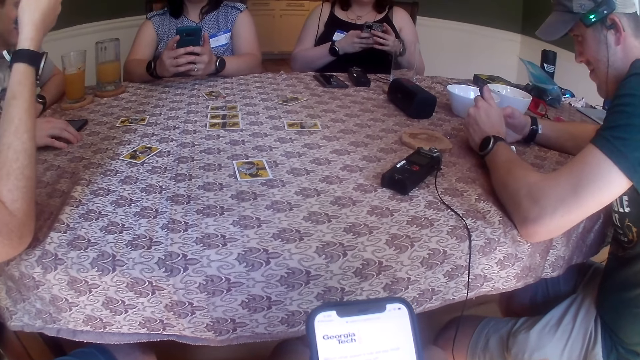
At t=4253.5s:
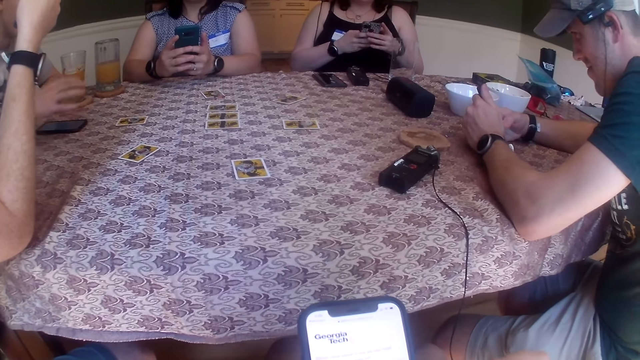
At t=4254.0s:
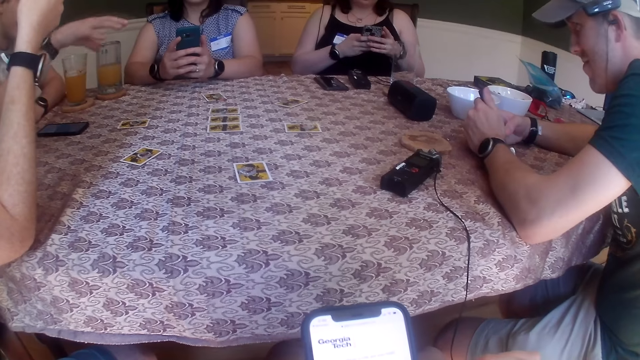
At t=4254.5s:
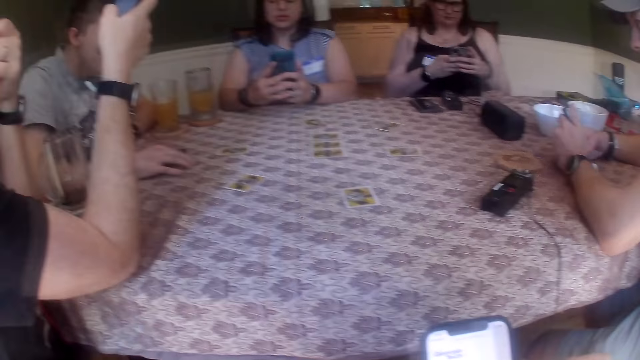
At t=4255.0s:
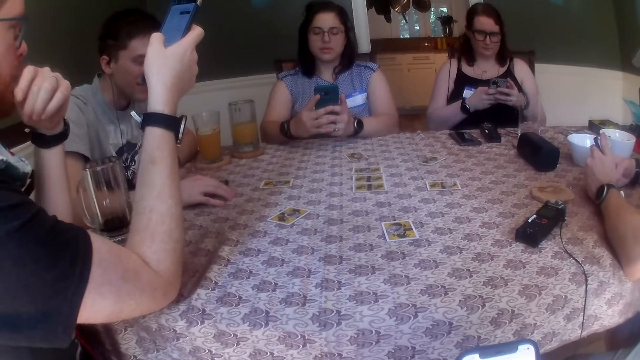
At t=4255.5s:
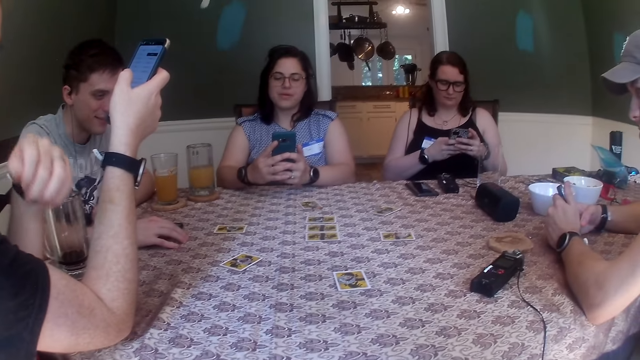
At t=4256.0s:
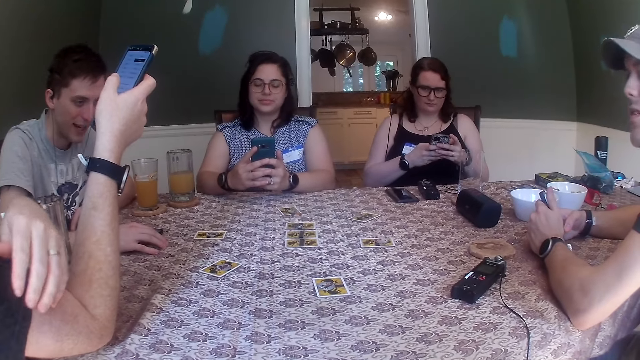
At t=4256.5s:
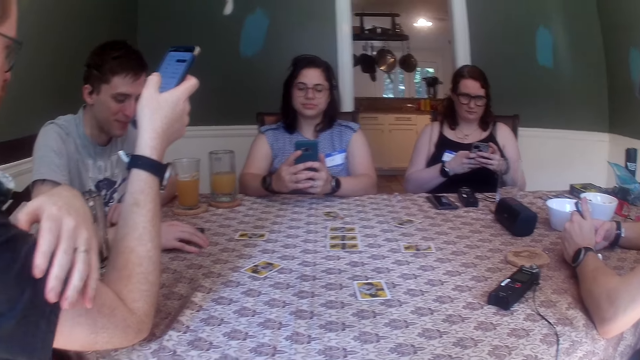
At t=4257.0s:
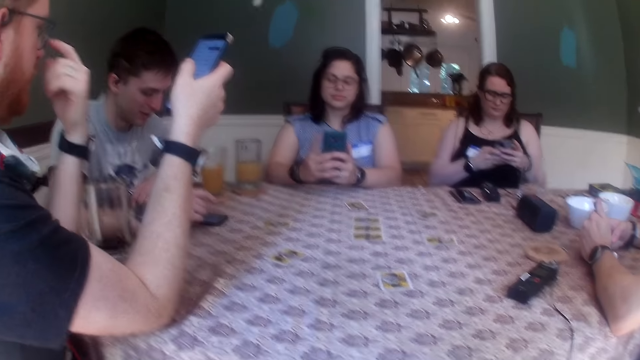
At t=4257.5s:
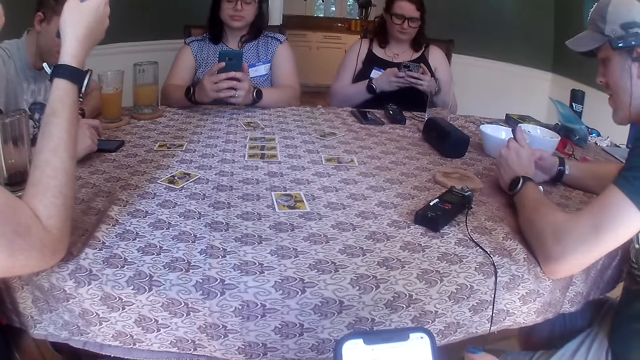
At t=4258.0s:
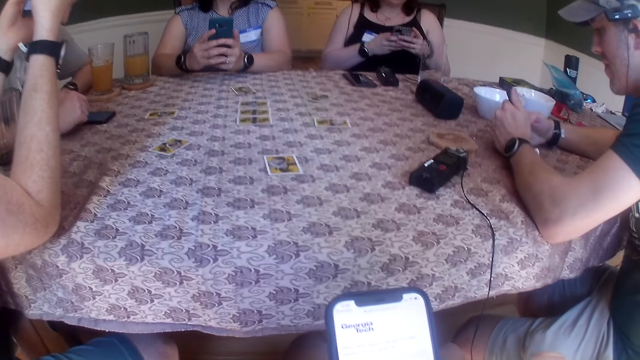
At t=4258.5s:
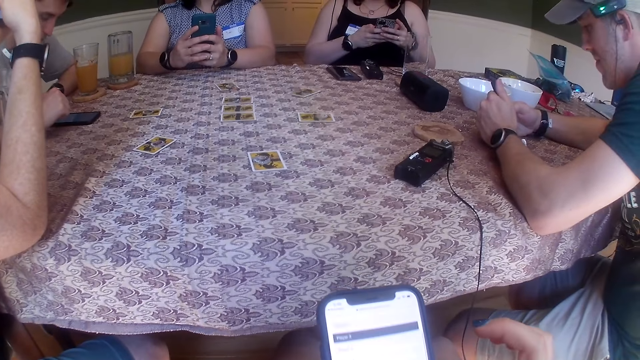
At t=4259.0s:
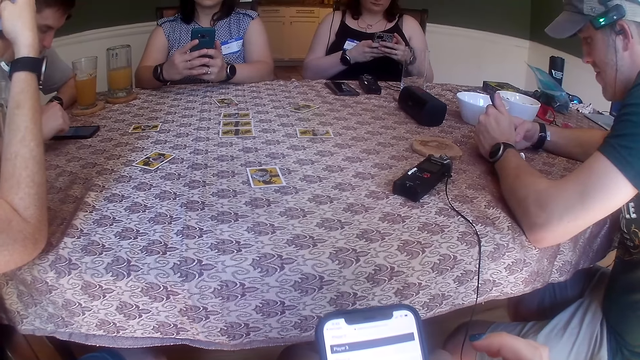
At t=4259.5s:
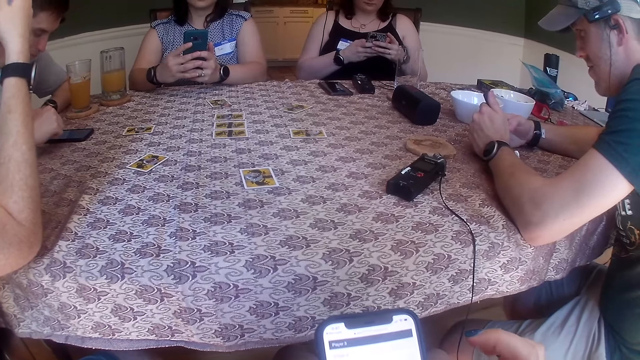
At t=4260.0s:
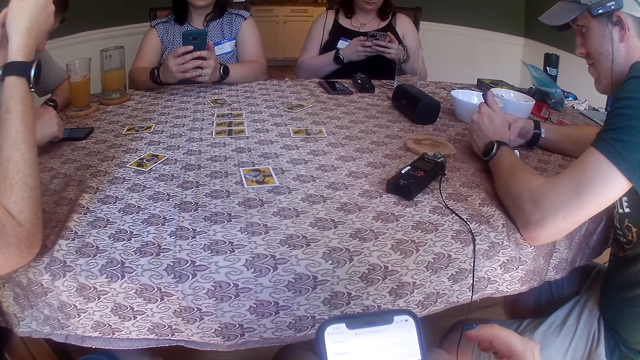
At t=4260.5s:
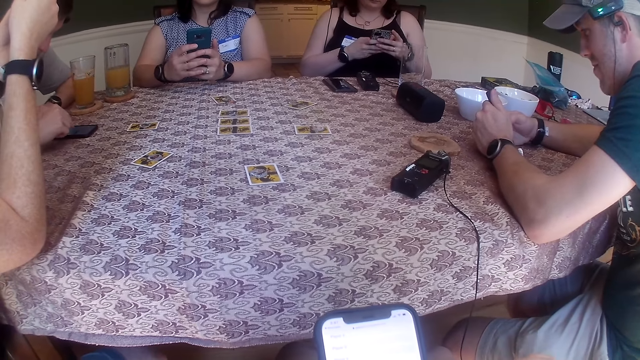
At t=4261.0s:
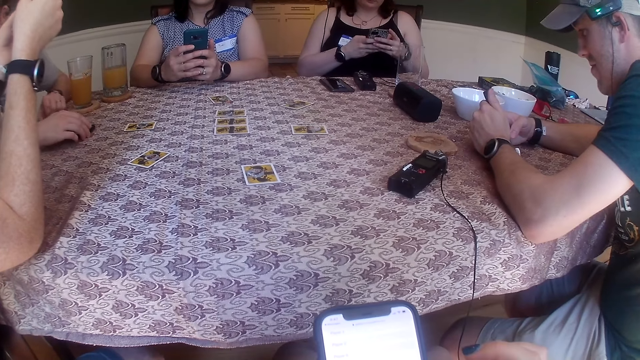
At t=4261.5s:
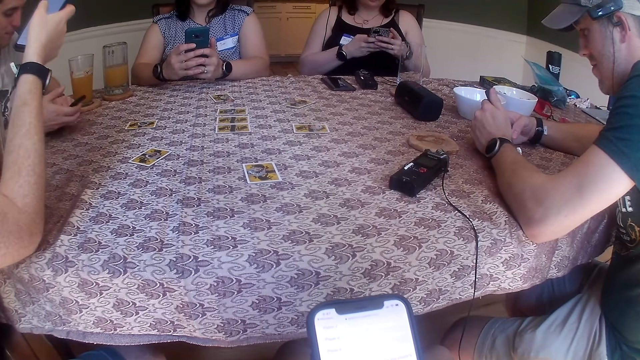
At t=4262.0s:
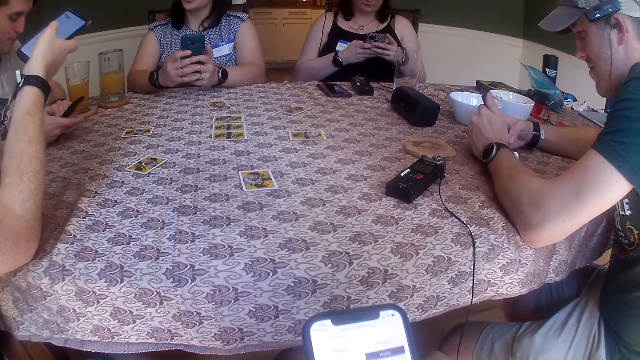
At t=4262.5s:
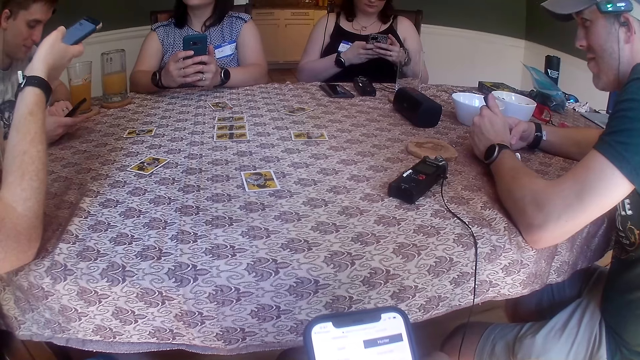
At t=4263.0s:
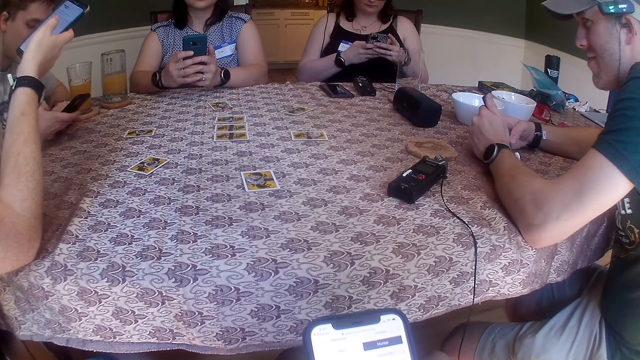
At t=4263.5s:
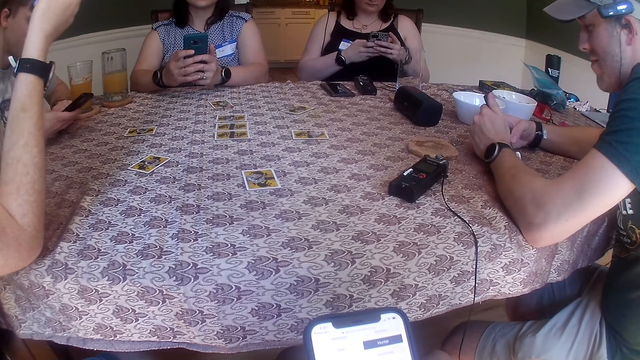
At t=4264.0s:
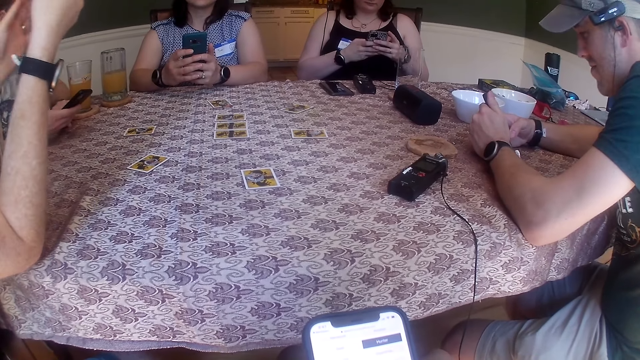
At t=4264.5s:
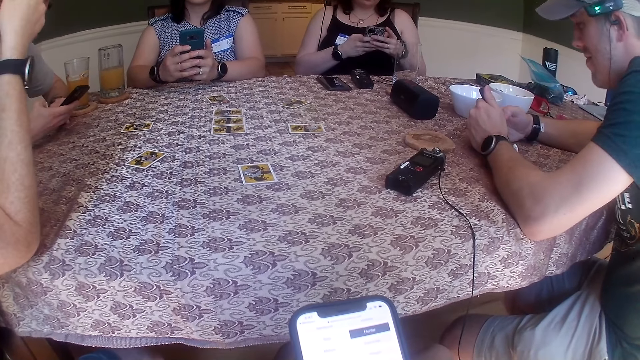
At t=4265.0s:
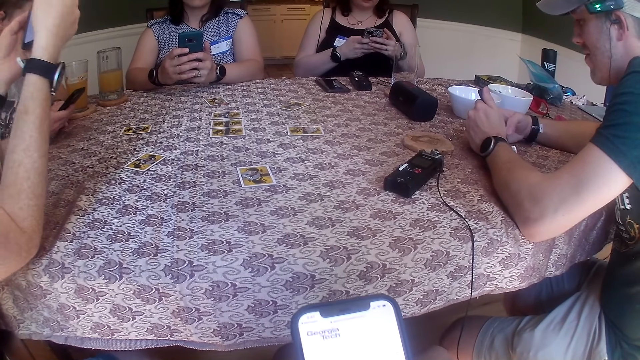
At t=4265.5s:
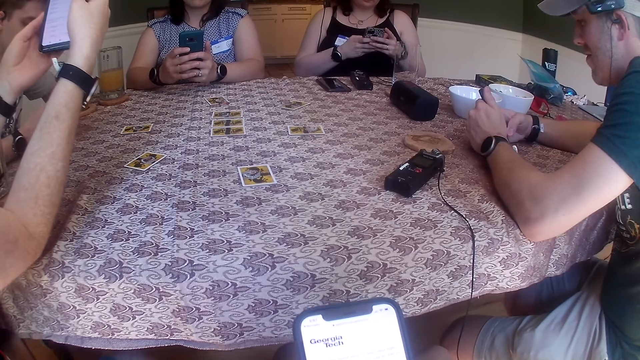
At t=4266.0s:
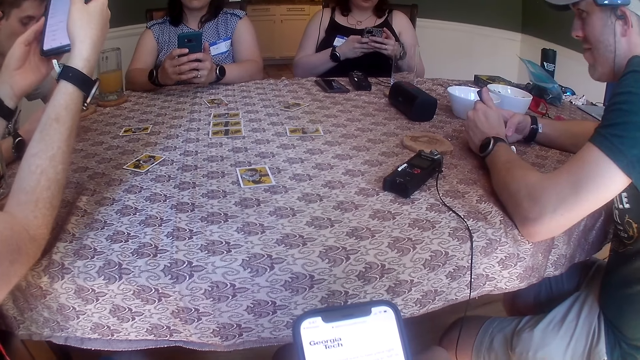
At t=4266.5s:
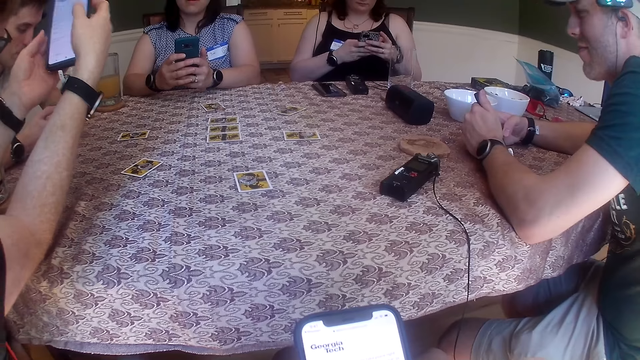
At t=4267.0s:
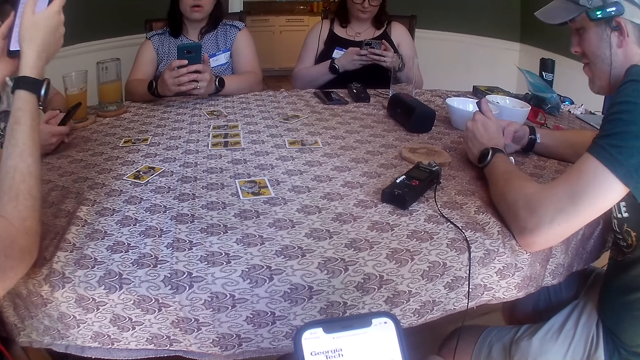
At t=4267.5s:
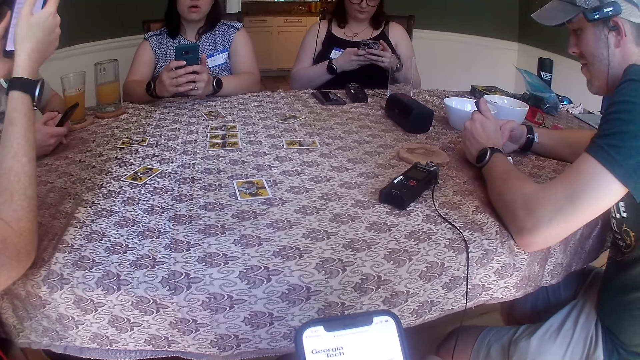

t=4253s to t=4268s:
A man presses a phone with his right hand. The camera wearer scrolls a phone. Another man picks up the phone from the table with both hands and presses the phone with his right hand.

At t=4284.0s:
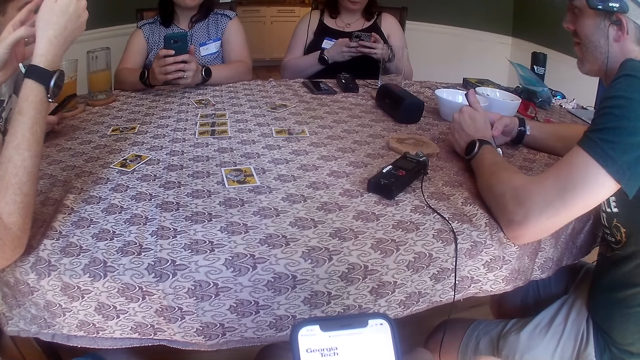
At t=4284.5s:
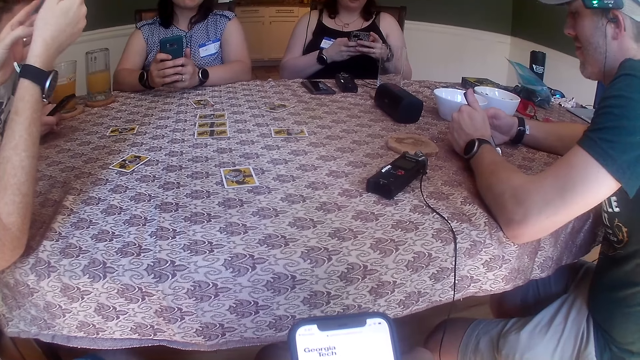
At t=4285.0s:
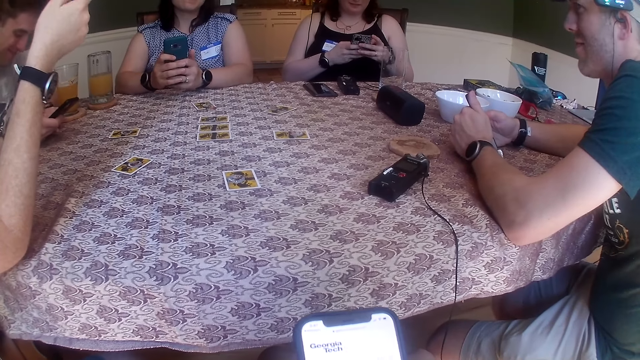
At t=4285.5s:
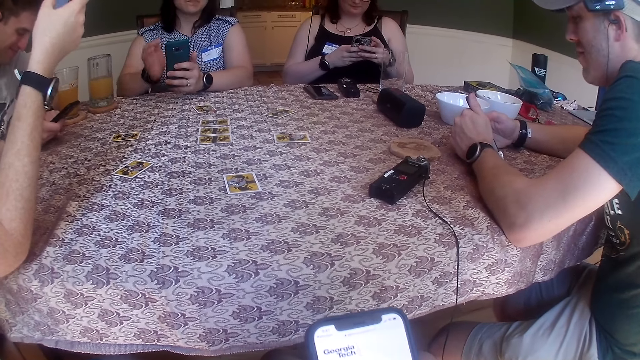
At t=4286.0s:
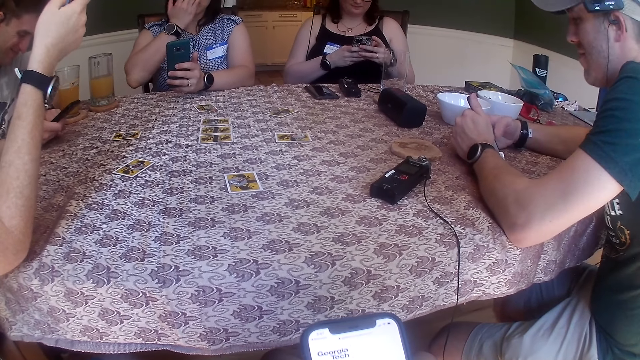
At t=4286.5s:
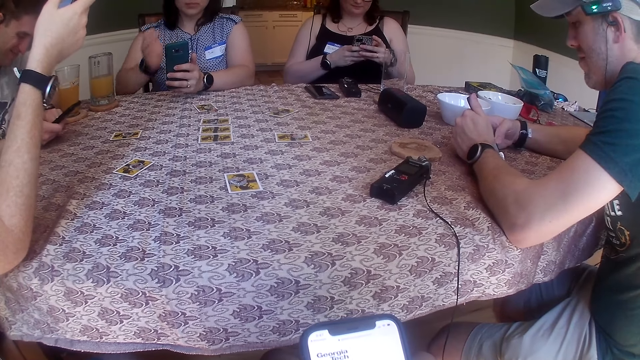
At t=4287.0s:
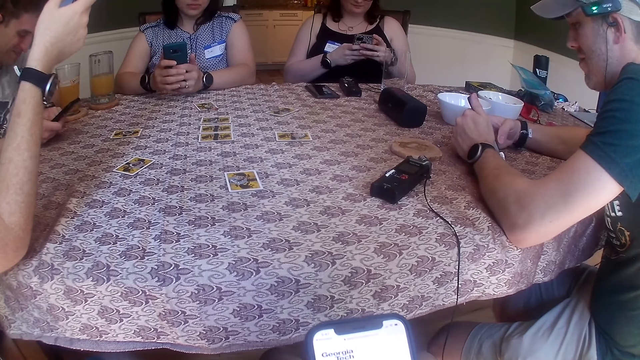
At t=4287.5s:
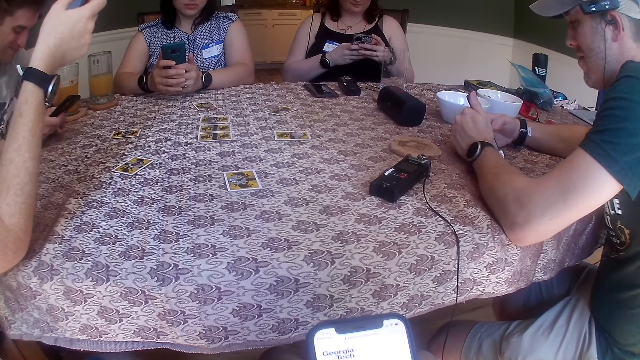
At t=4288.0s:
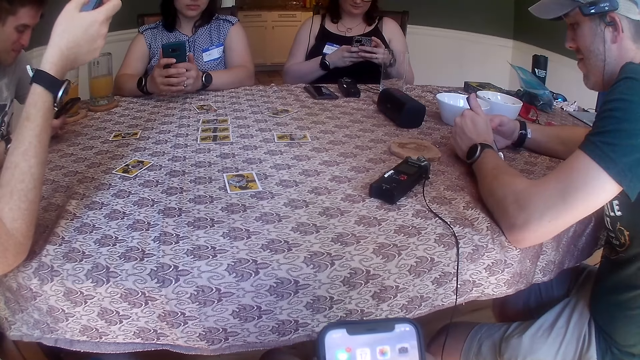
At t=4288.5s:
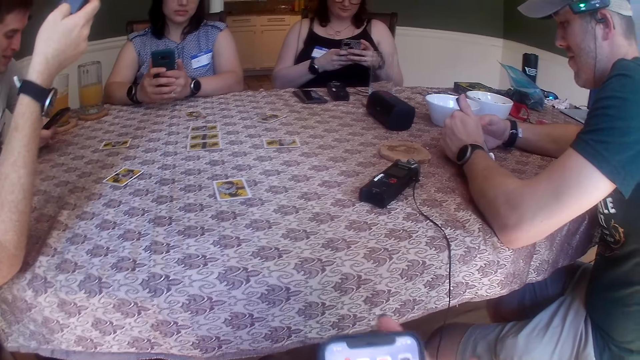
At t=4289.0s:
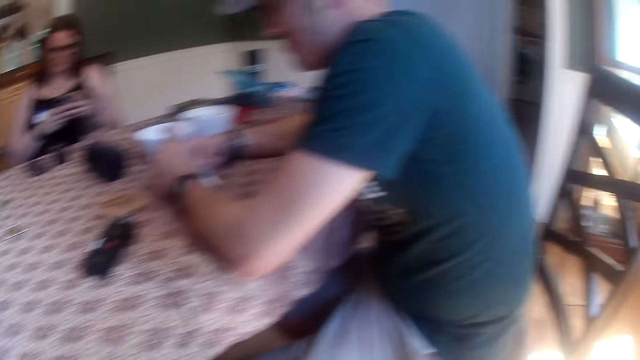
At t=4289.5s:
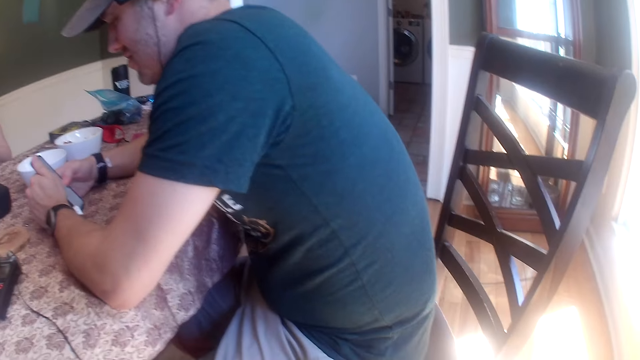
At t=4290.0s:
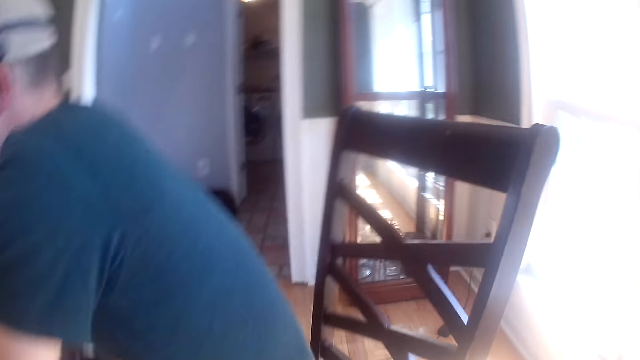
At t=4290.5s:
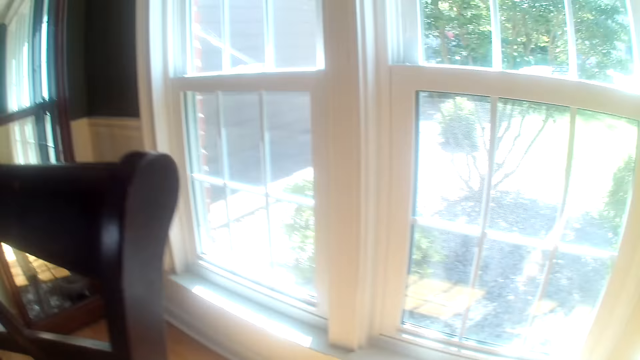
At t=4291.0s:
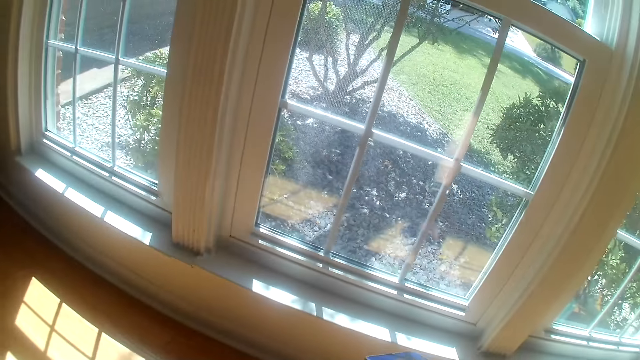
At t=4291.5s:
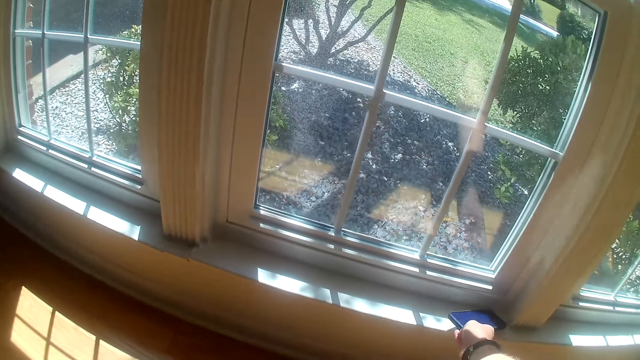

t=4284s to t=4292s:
A woman touches her face with her right hand. She presses the phone with her hands. The camera wearer drops the phone on the window frame with her right hand.
